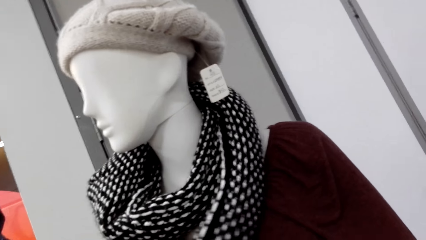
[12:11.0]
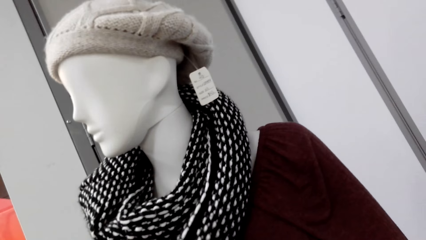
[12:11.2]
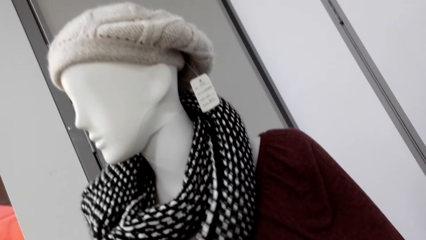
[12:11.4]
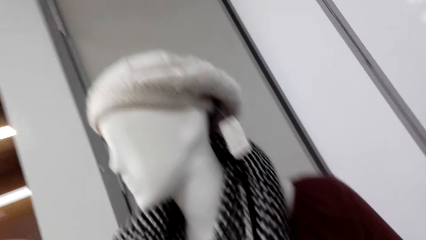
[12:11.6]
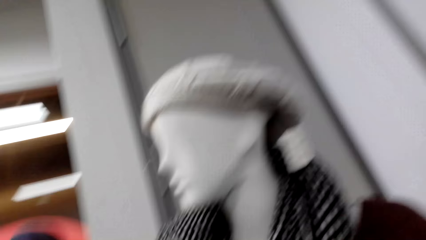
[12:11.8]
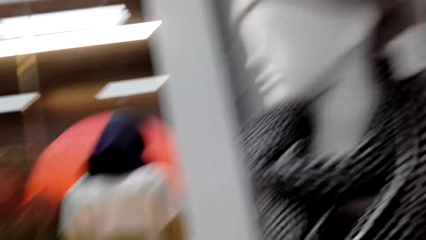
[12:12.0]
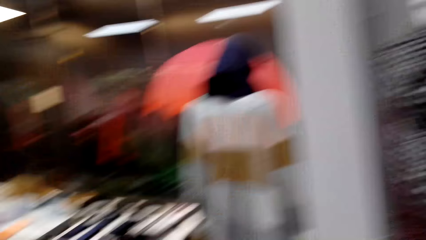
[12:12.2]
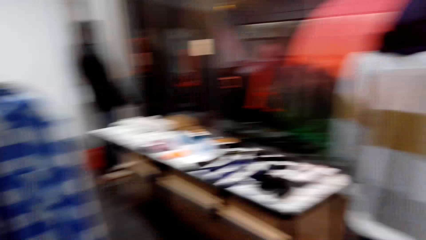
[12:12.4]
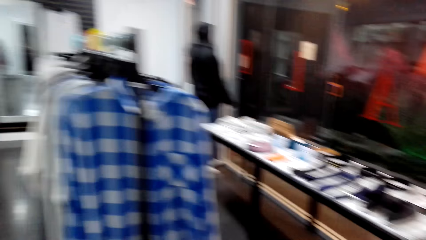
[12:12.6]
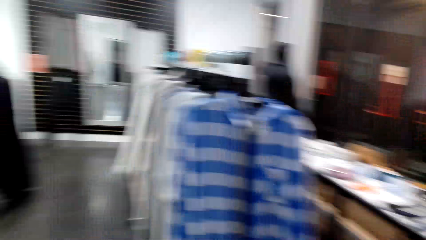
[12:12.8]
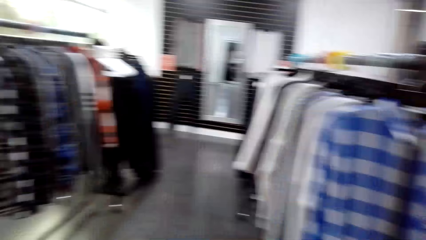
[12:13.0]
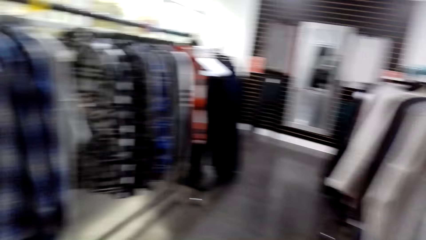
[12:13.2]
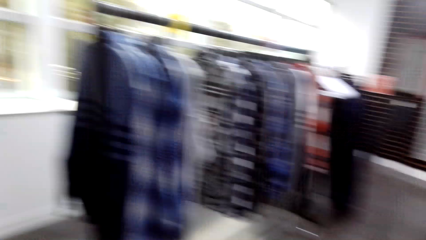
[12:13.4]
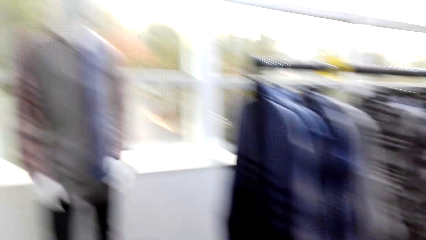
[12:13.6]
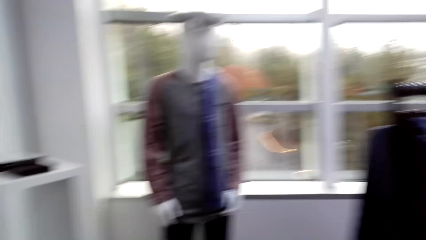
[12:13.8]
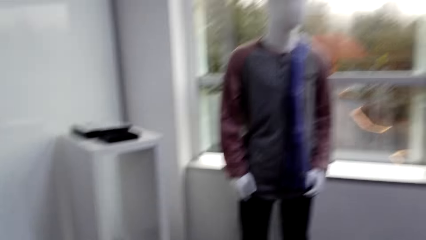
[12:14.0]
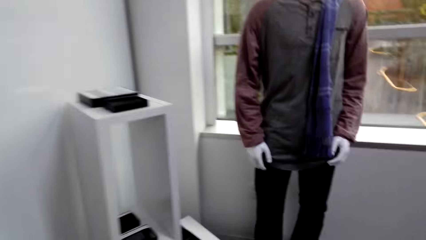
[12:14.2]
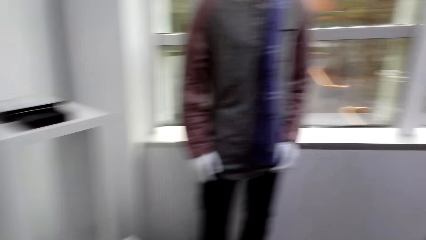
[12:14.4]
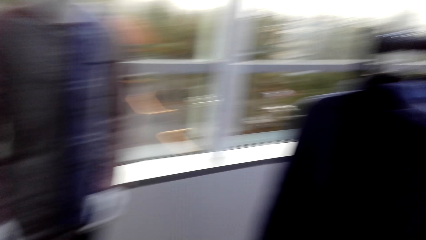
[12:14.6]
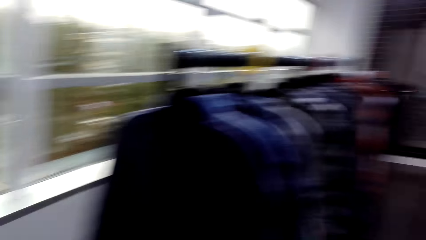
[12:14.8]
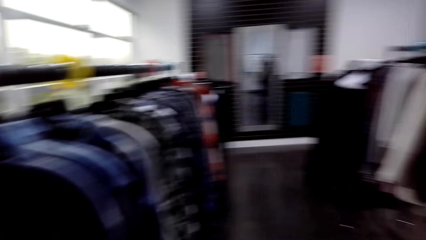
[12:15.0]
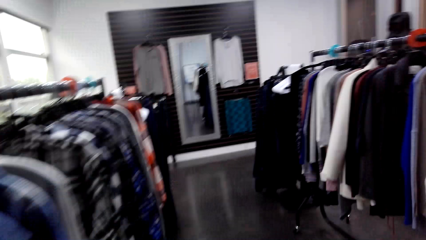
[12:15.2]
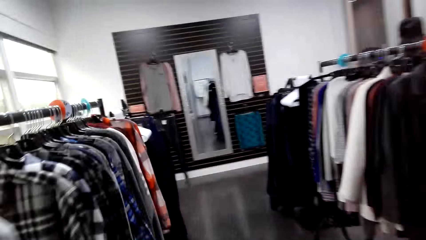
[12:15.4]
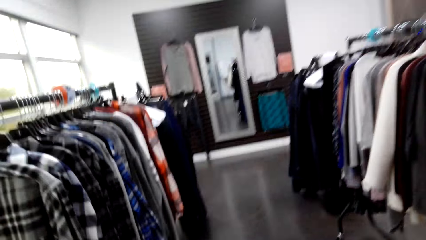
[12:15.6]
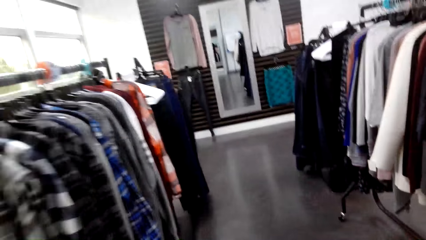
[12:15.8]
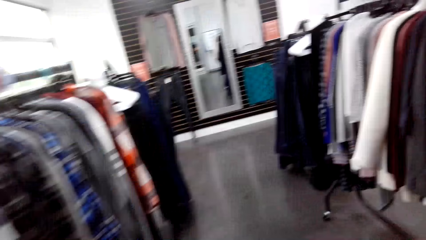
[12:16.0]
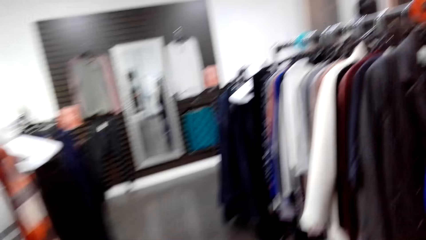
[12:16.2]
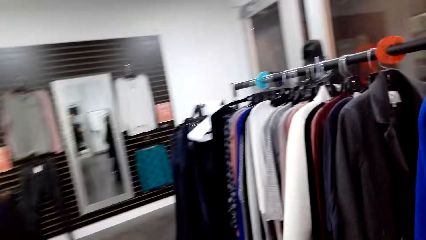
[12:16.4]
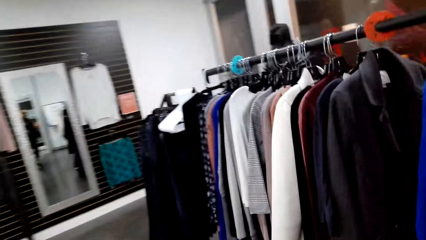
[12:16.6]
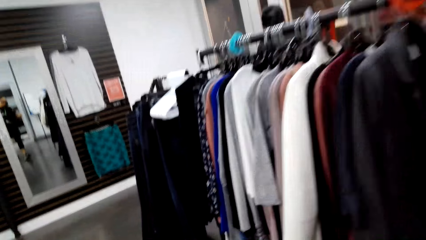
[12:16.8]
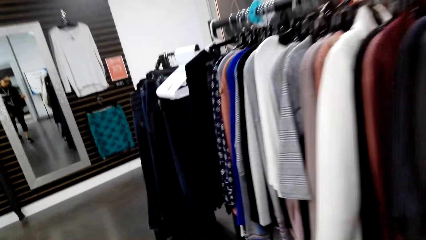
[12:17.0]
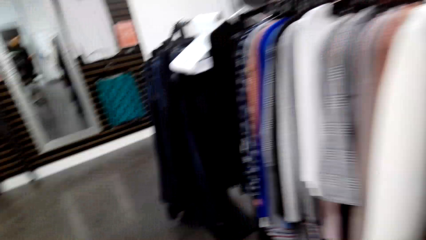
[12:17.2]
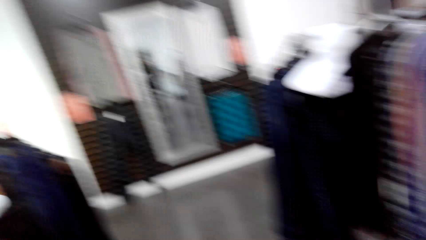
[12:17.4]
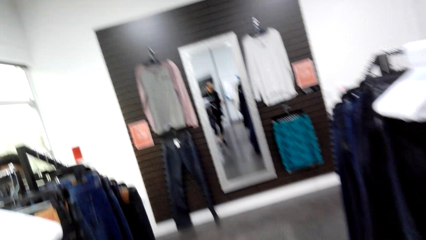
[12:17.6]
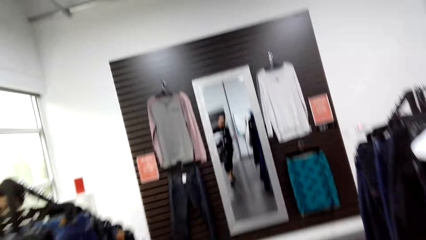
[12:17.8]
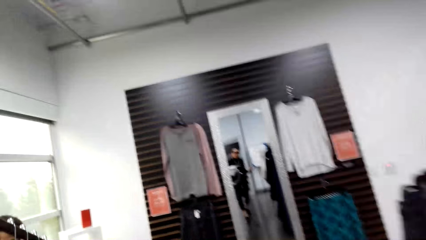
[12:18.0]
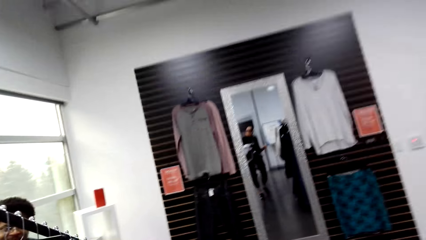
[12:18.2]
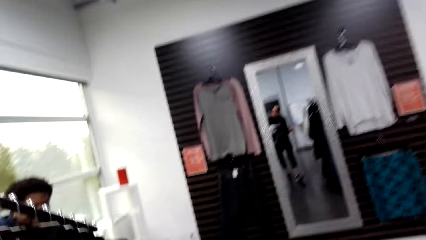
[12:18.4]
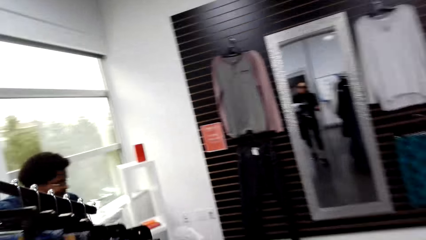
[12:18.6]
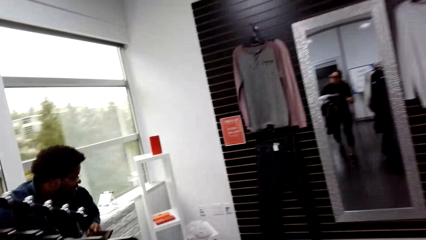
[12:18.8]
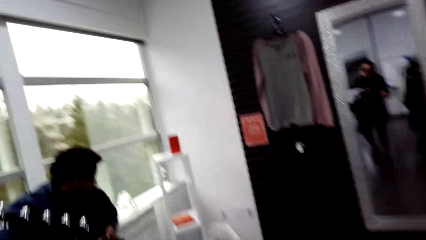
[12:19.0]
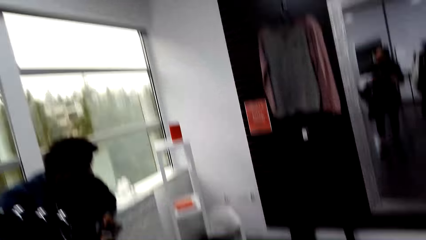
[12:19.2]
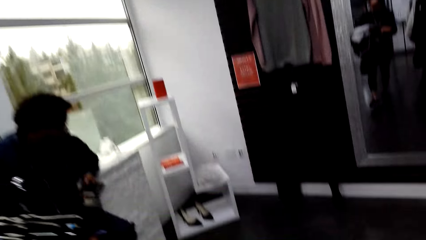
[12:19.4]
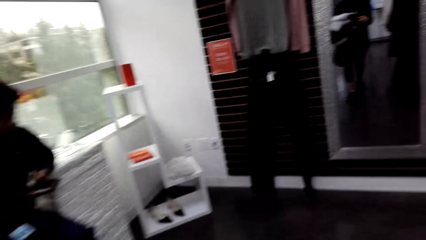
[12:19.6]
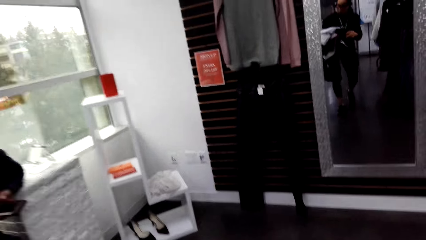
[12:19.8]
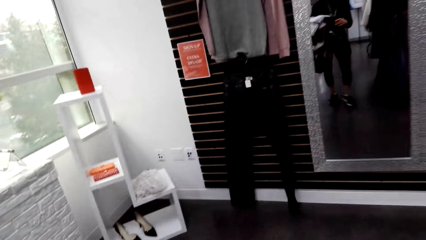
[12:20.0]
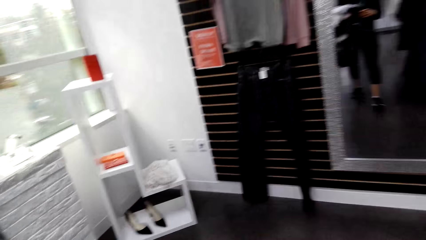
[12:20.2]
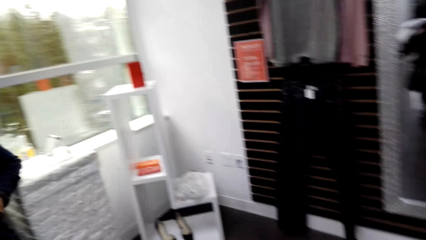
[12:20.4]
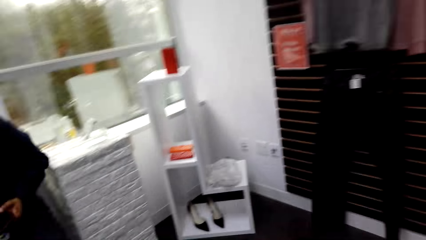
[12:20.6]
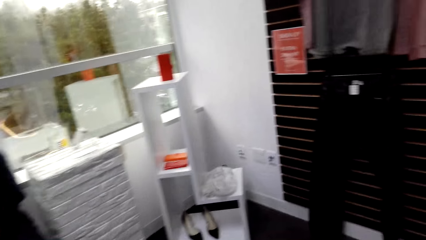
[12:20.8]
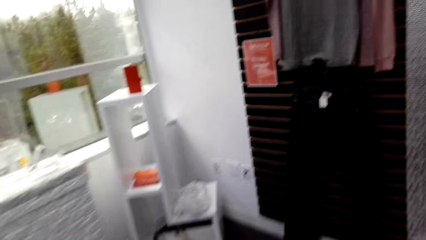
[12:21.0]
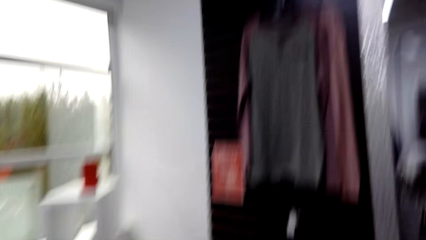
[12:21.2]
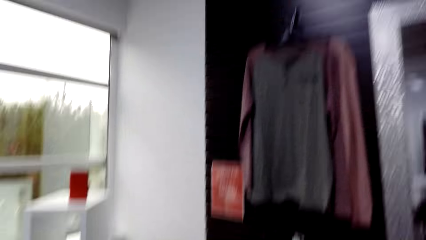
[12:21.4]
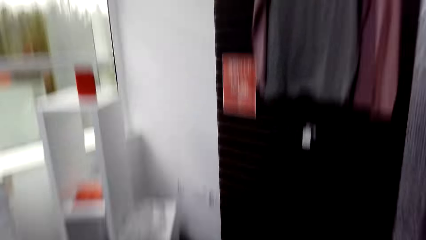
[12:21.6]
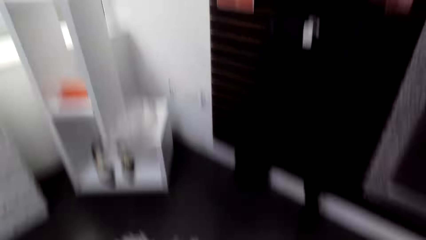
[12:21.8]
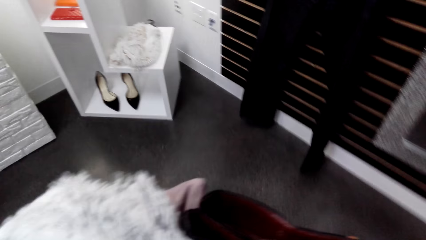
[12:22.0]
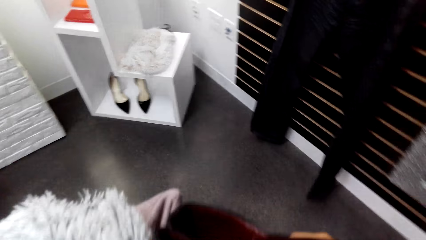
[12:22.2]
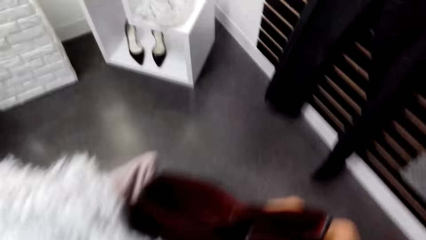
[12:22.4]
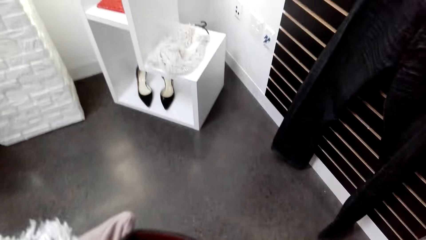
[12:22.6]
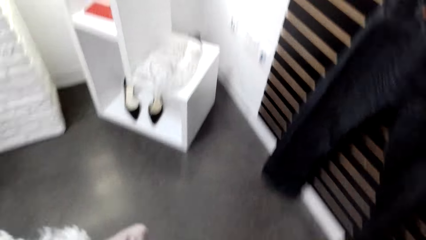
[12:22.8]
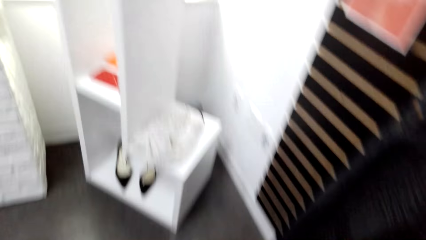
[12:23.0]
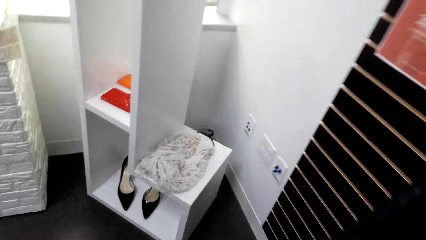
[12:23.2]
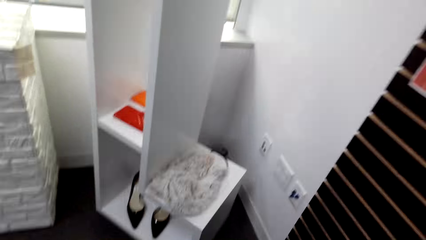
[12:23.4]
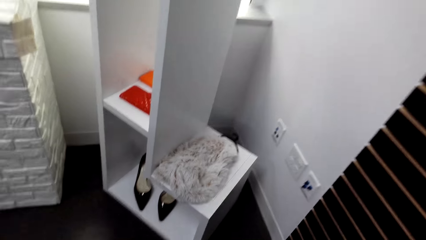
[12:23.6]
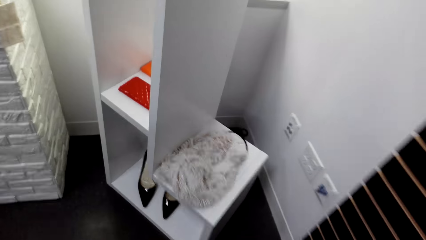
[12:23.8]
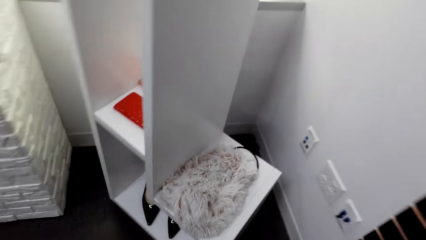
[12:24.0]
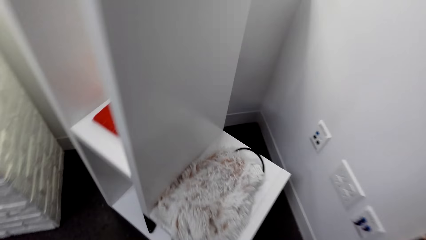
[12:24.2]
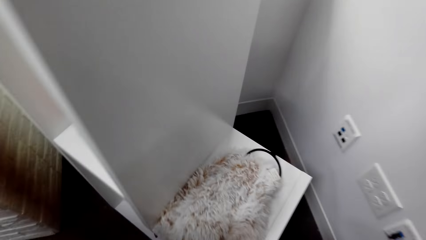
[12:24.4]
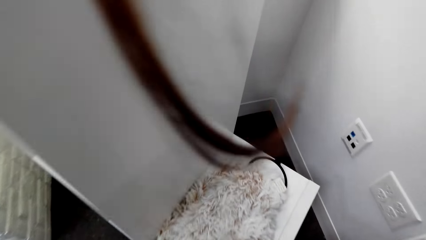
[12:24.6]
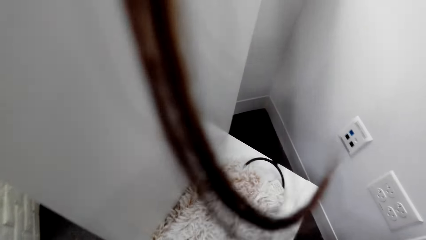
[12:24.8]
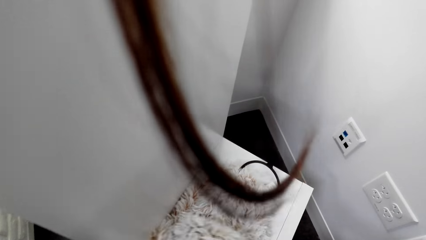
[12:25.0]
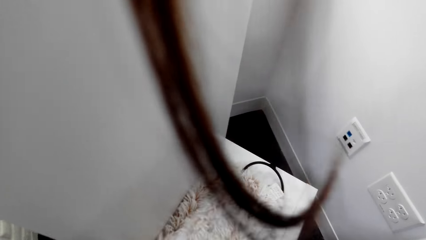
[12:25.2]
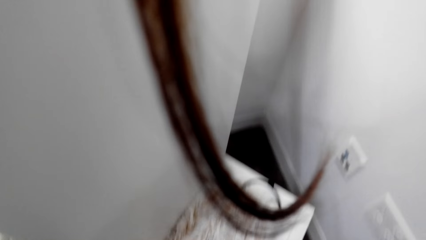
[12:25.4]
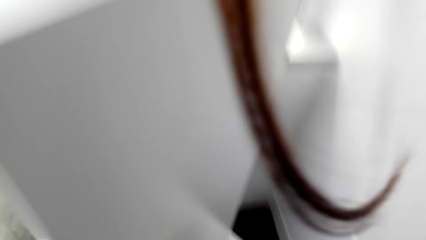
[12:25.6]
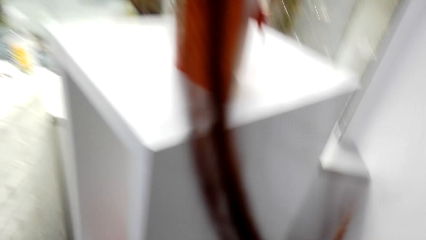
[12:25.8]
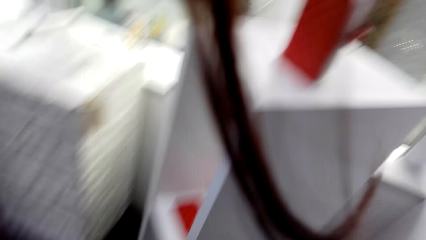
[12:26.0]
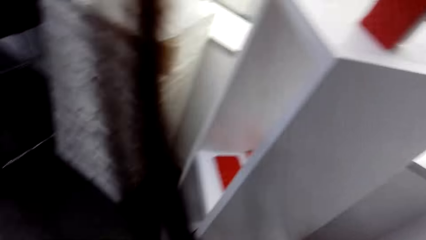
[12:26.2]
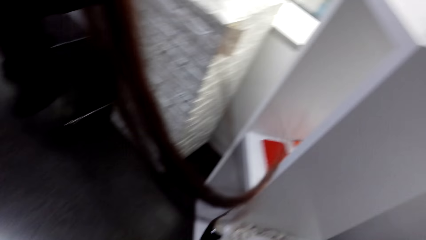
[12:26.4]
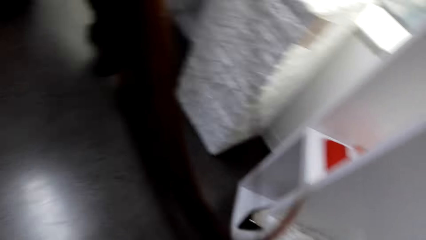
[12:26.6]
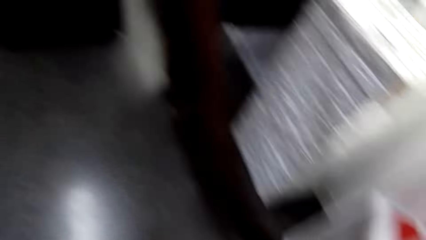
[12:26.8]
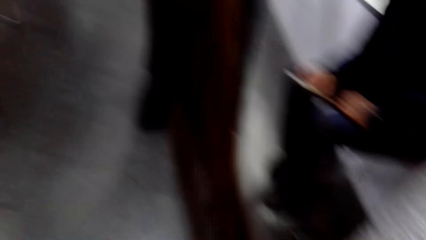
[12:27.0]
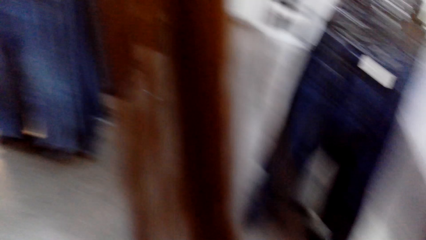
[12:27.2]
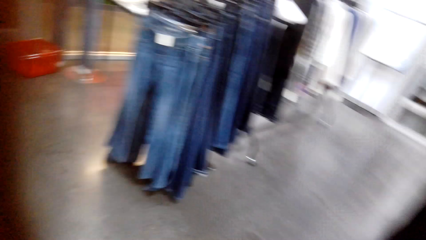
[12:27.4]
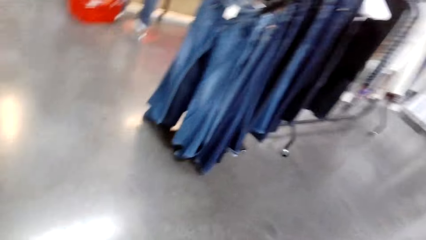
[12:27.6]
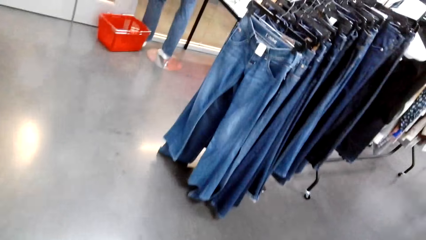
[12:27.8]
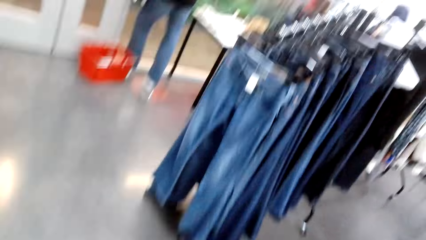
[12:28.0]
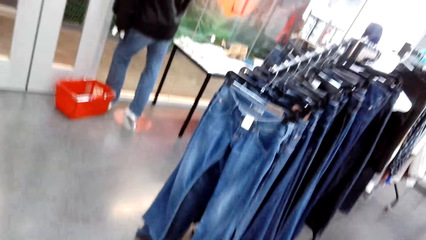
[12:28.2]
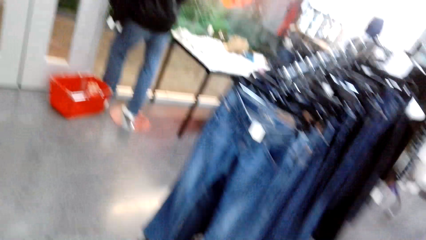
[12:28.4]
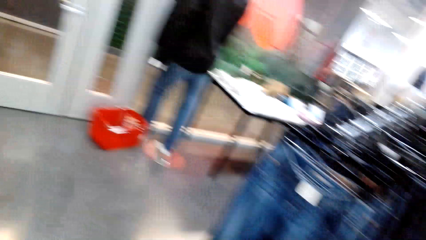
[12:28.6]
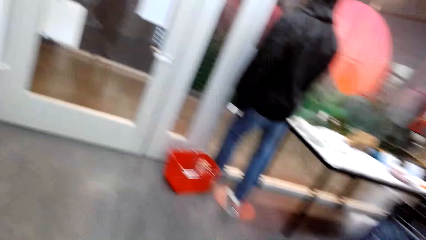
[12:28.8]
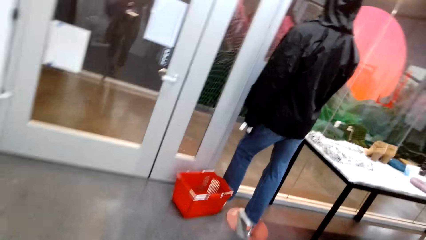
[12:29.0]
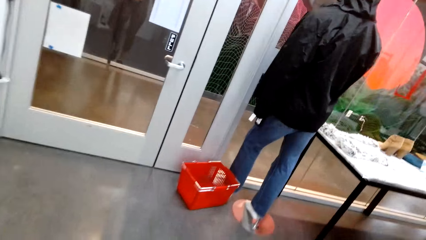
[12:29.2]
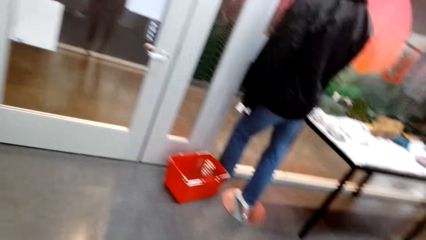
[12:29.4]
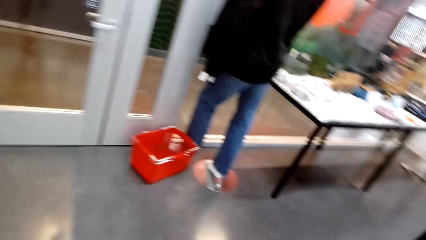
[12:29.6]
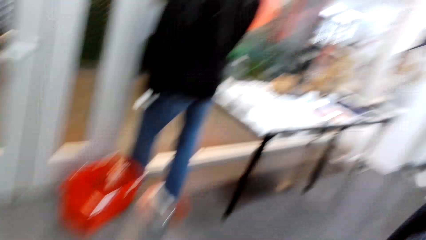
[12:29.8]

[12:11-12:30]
The camera wearer looks around the supermarket. A person sits in the supermarket.
